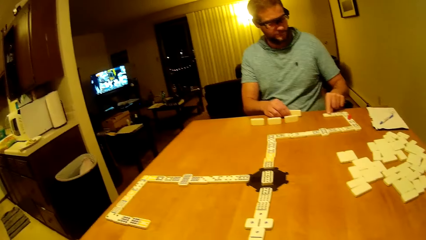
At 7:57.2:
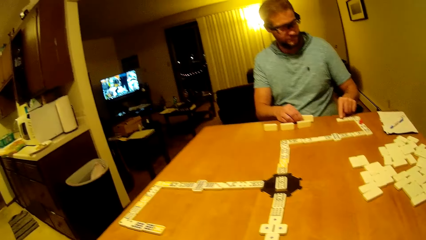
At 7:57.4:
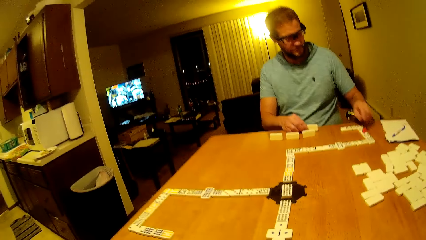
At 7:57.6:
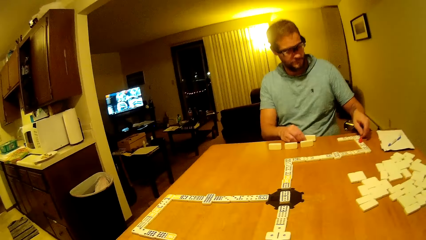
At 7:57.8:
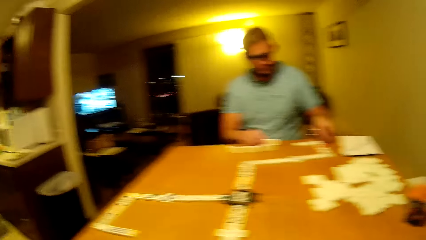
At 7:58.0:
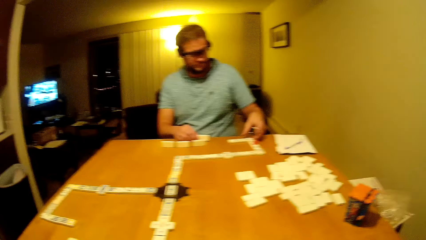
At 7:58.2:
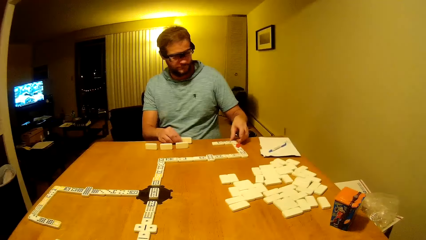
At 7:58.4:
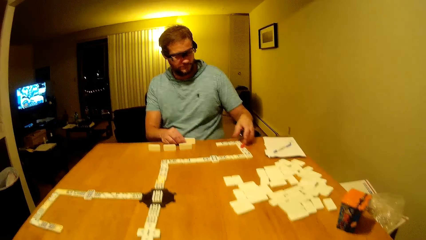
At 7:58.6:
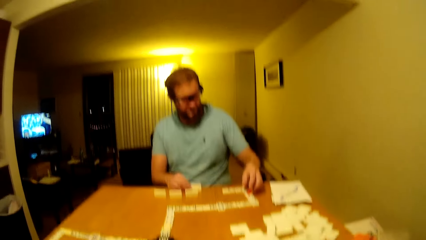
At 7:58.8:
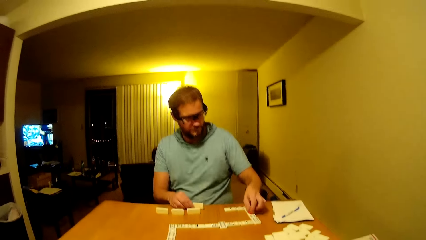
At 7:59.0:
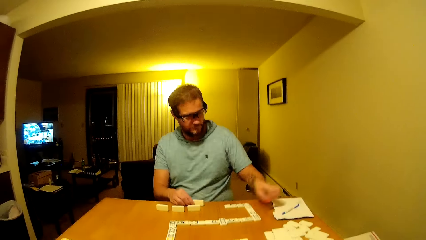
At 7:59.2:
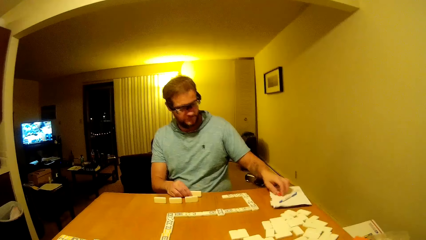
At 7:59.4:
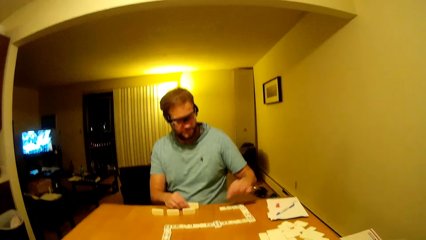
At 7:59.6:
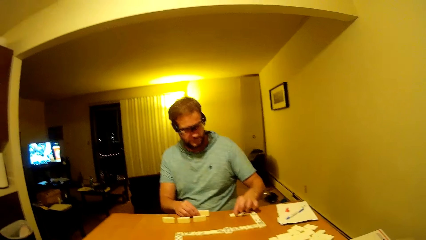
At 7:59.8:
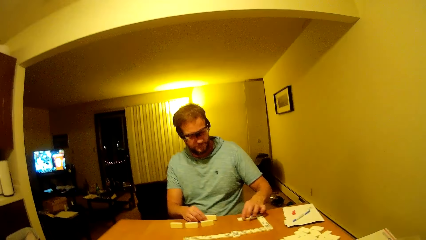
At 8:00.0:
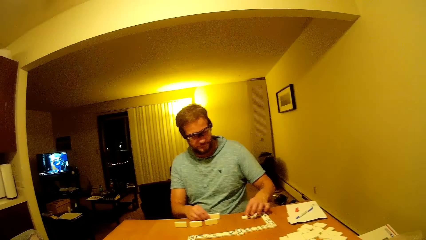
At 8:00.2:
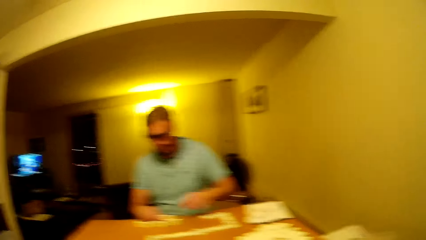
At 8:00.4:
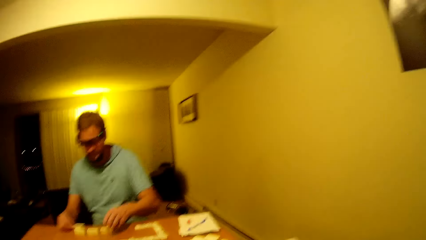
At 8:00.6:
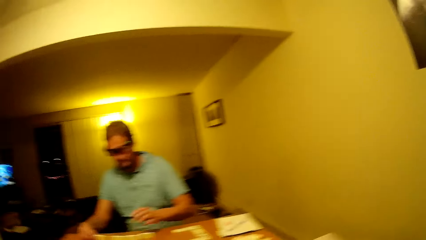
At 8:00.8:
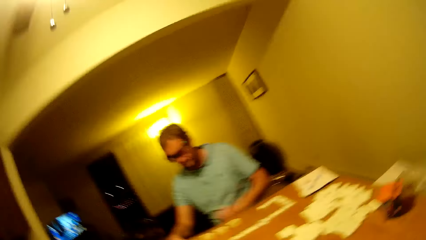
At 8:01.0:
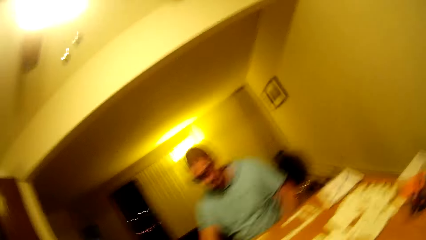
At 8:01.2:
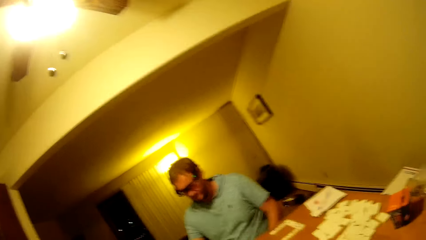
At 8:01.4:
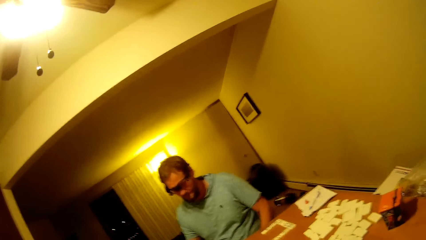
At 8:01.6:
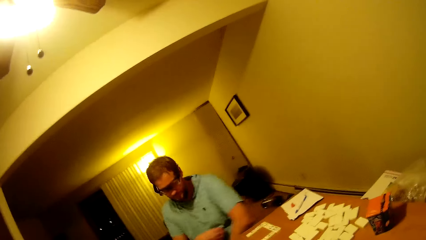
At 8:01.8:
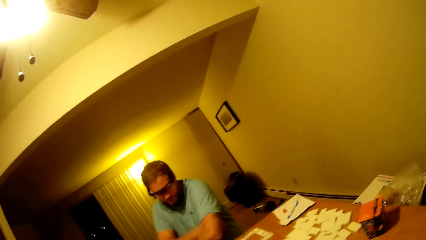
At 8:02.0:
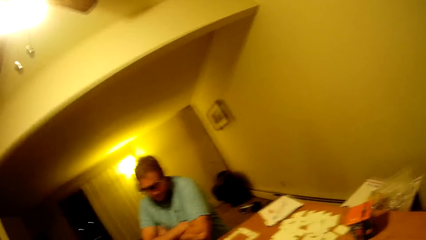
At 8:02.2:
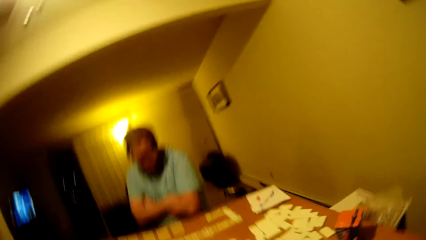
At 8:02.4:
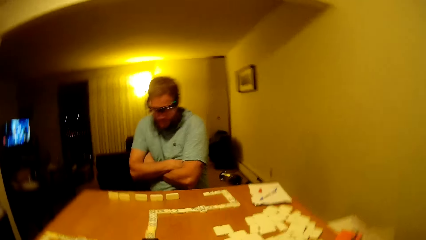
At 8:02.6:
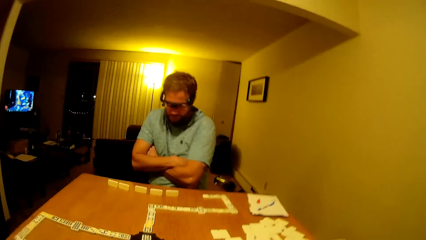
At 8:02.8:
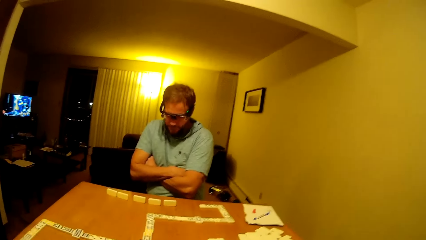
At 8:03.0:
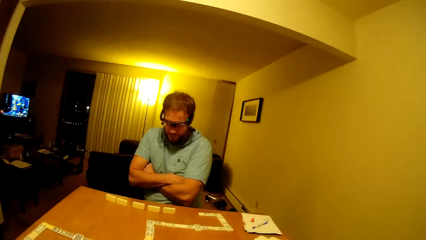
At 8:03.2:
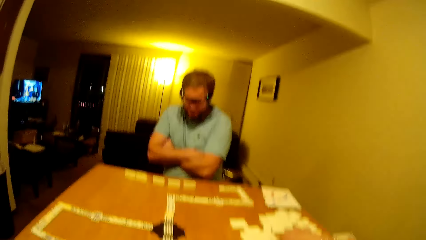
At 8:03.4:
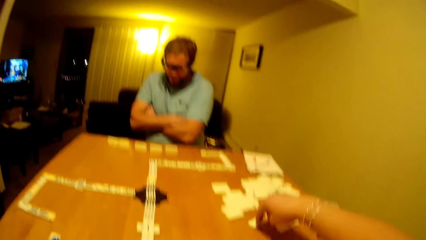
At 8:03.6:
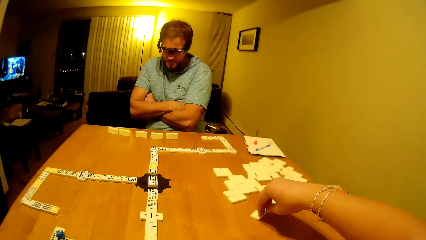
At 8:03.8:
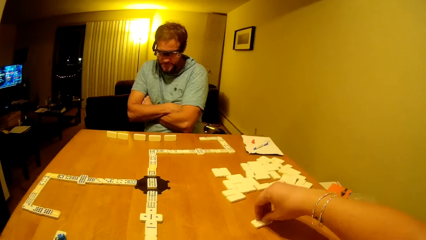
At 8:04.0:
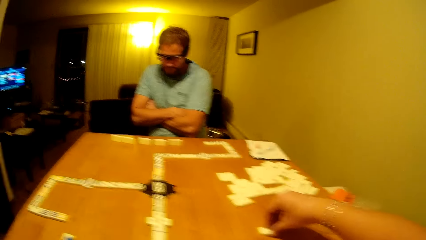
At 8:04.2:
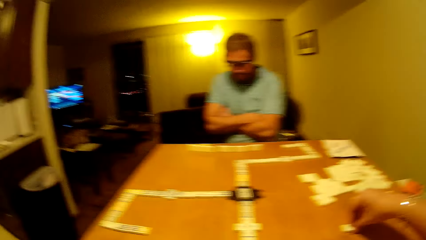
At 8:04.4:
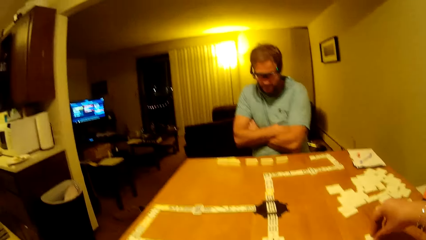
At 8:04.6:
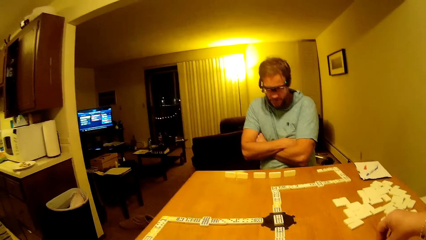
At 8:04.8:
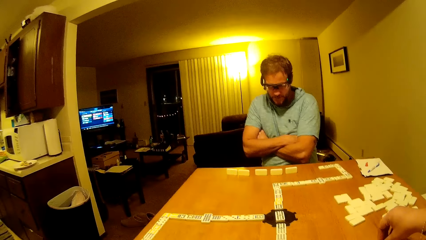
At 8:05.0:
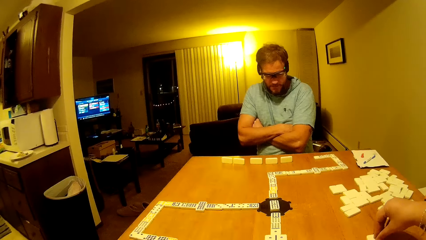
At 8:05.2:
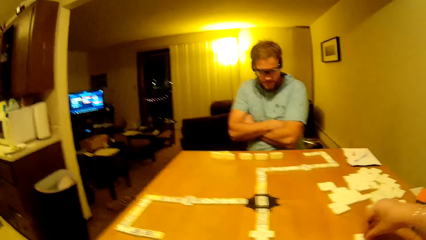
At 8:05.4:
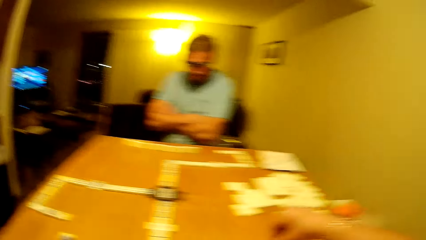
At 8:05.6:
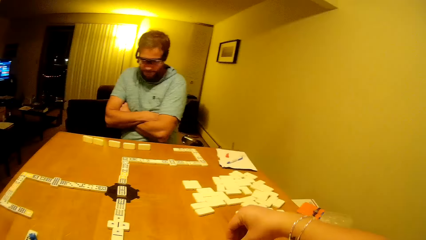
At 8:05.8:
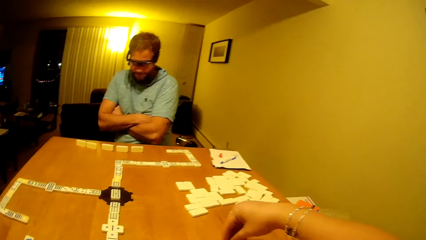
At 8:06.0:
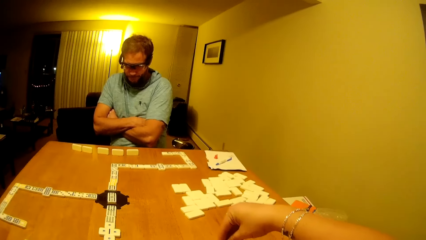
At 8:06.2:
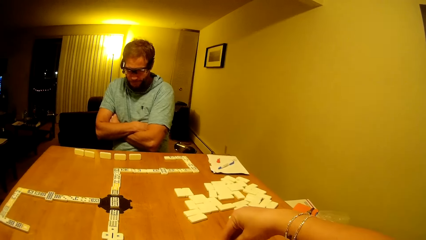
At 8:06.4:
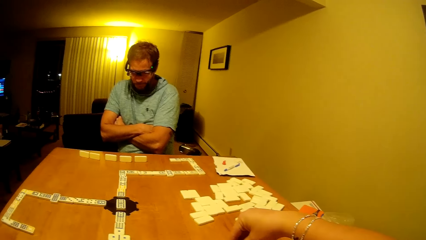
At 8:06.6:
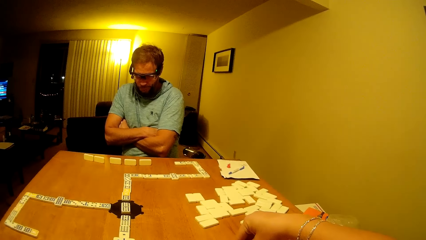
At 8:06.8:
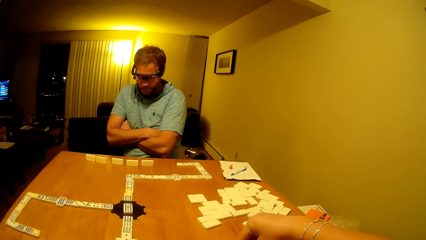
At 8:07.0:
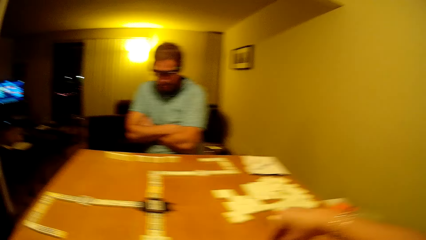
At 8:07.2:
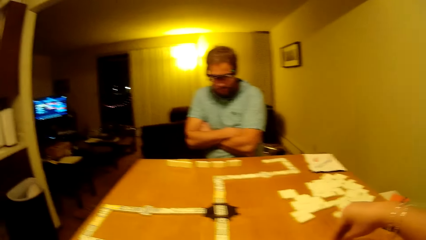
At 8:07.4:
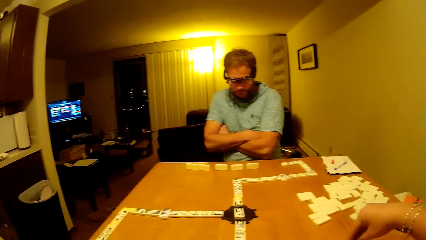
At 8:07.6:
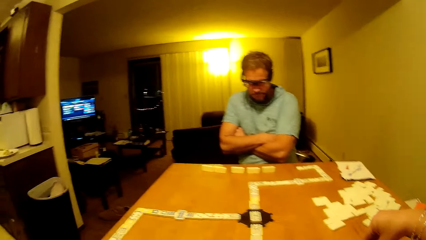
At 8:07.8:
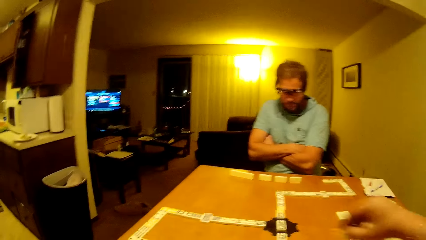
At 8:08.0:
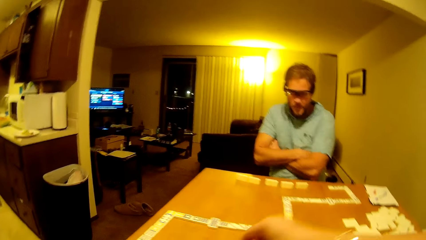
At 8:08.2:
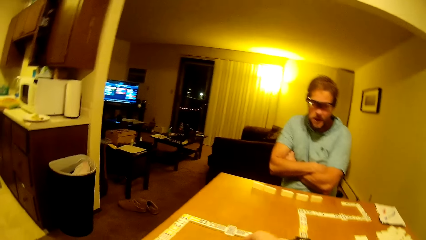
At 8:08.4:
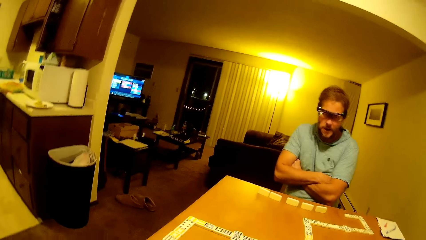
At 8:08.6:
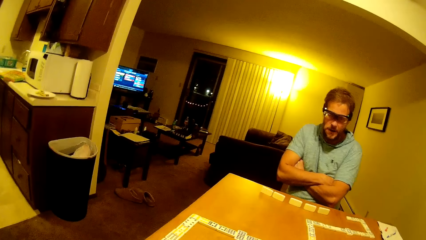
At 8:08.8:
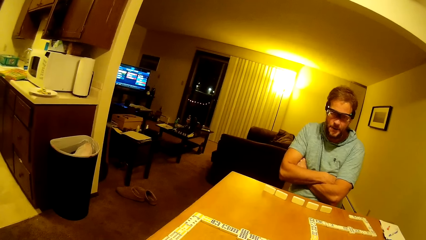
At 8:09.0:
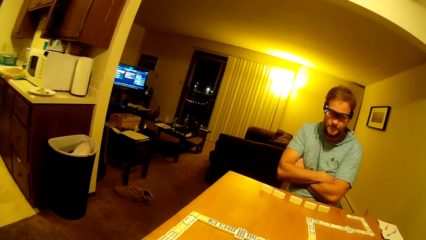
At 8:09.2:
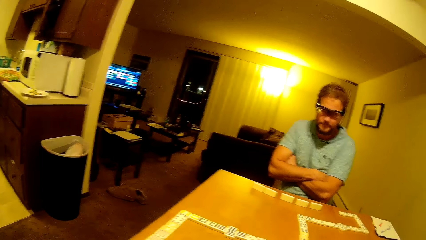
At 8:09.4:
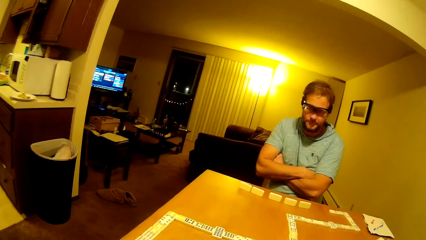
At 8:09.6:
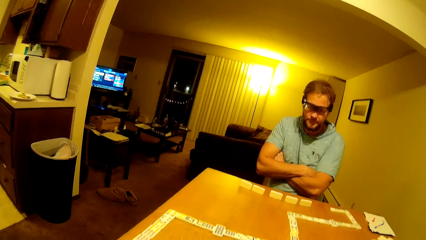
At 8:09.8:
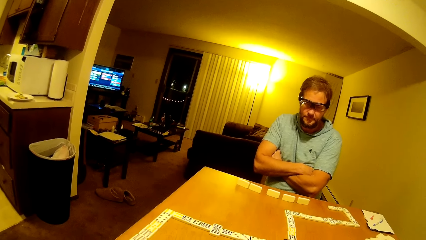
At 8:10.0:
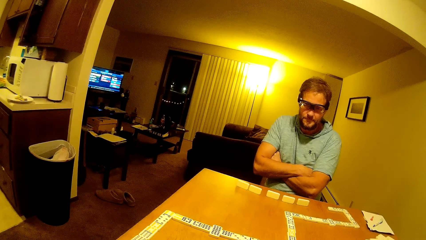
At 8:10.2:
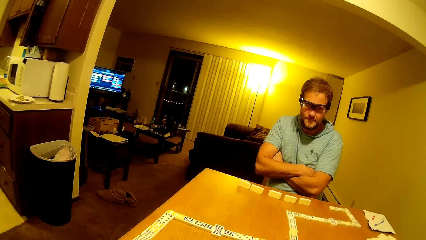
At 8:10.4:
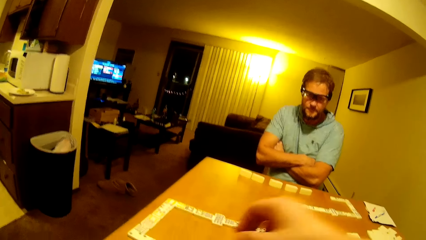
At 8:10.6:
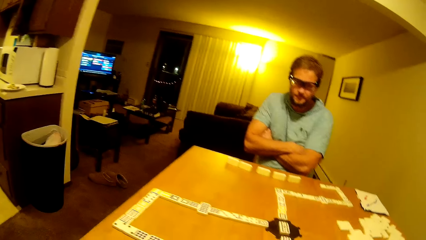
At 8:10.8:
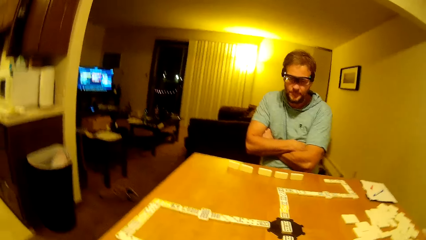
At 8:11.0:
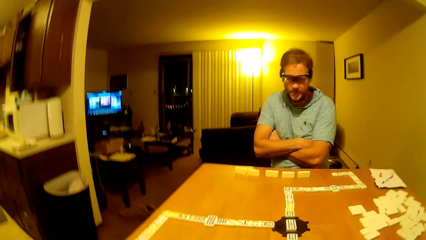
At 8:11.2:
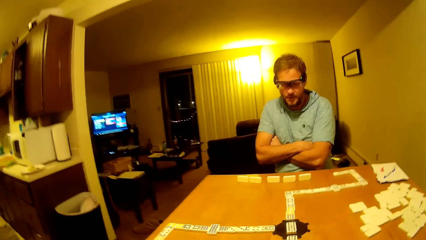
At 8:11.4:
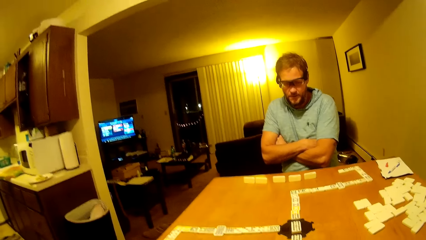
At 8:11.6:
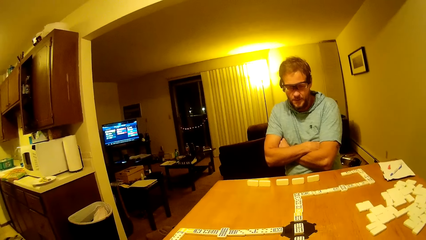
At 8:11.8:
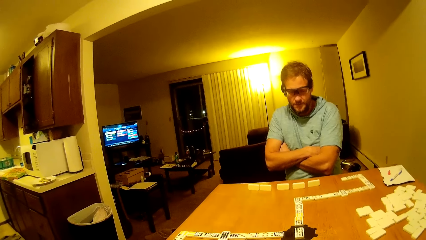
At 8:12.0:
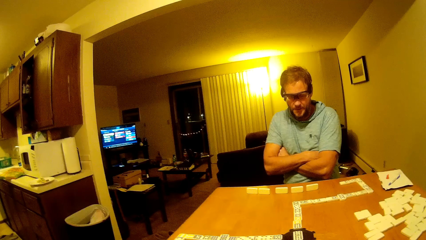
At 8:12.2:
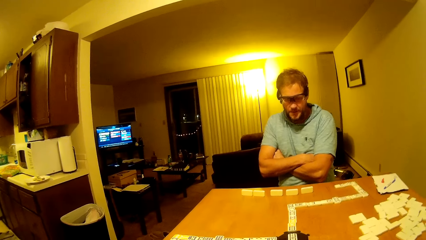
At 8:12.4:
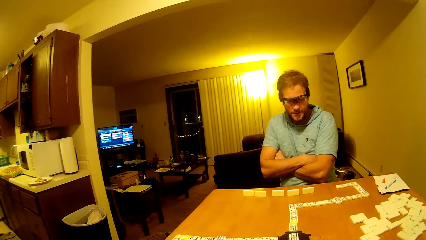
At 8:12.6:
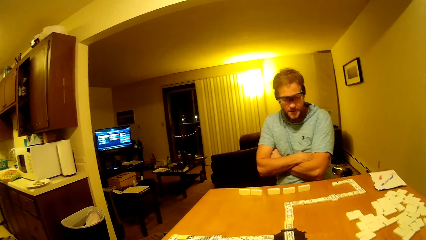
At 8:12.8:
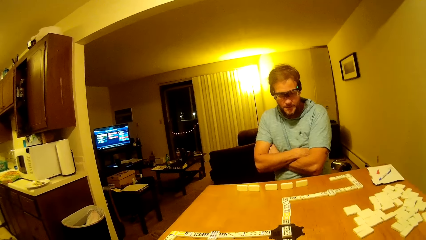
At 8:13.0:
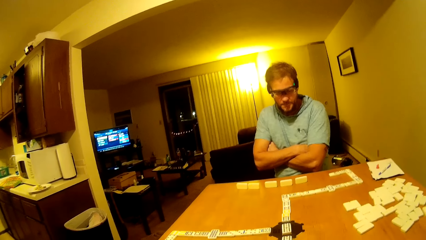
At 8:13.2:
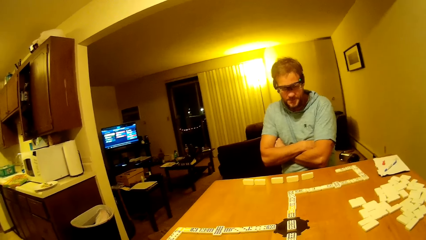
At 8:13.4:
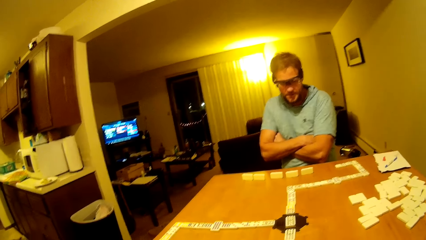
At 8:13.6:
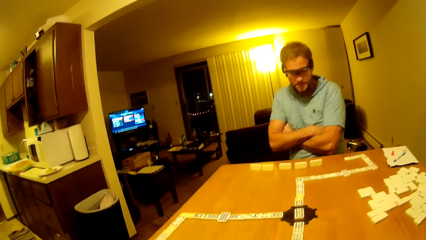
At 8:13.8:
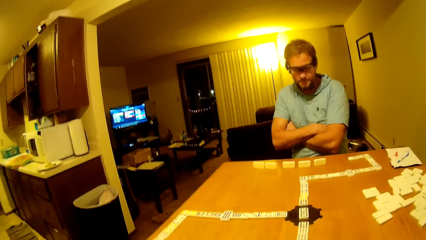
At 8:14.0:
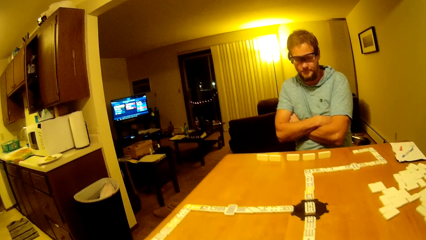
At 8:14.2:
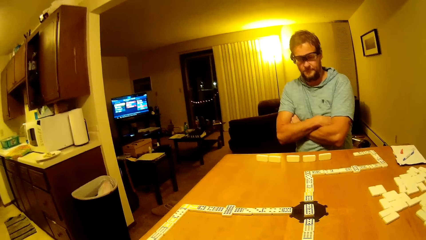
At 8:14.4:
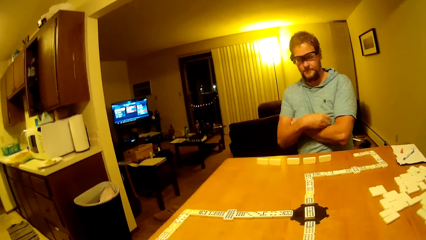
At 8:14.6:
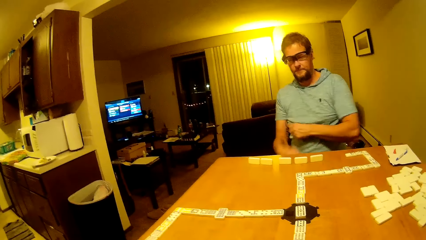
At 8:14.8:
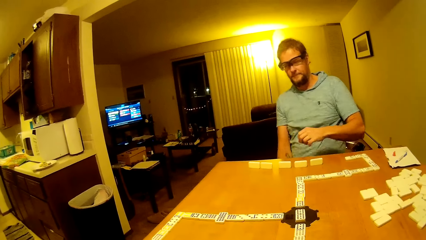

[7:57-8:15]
A man arranges the dice. He places the plastic on the book and picks up the plastic. He lifts his hand up, holds his hands together, and crosses his hands. The camera wearer picks up the dice, places the dice down, and lifts their hand up.
